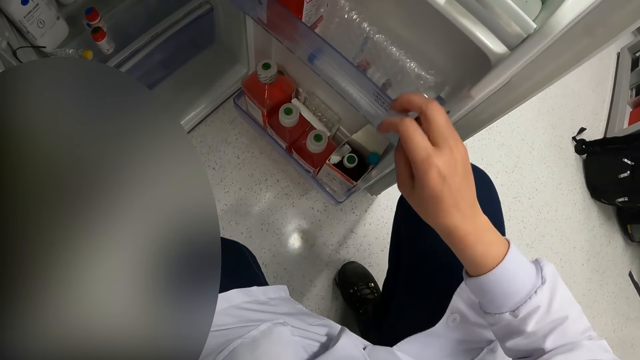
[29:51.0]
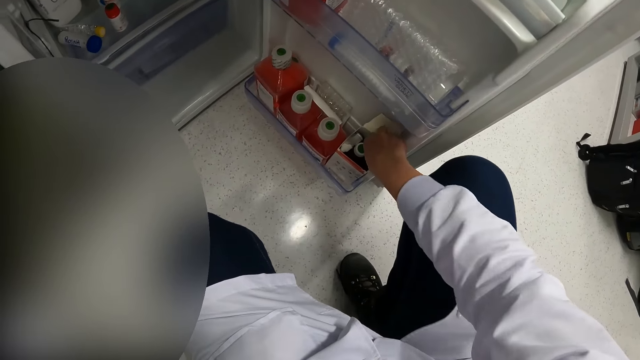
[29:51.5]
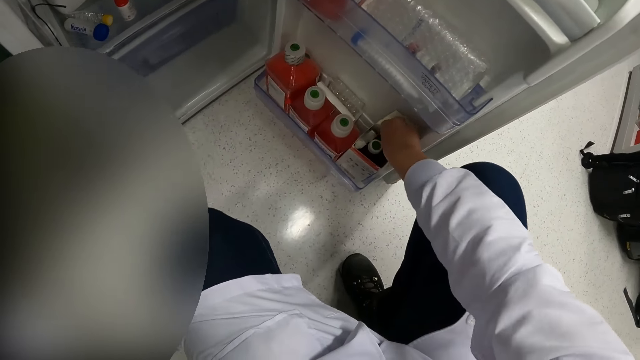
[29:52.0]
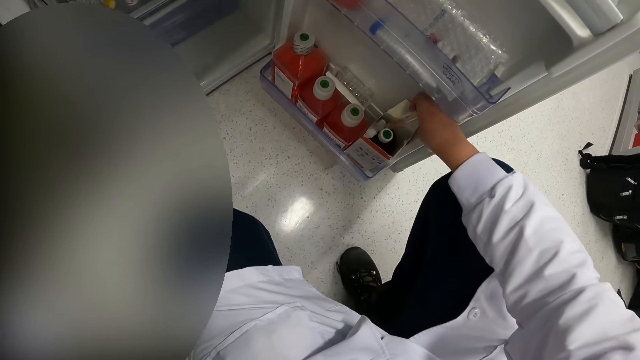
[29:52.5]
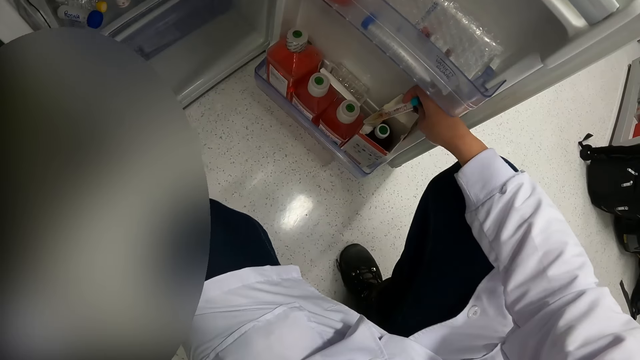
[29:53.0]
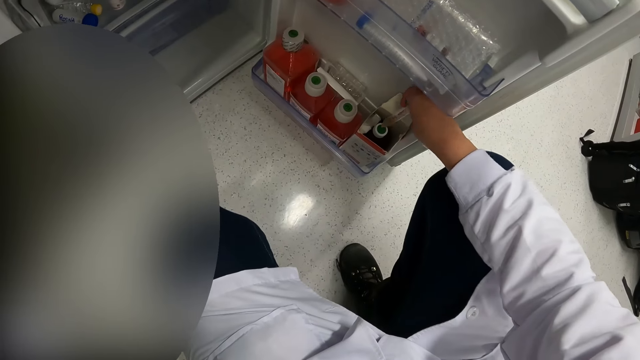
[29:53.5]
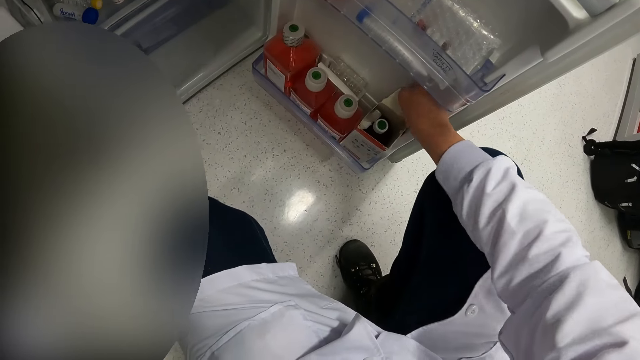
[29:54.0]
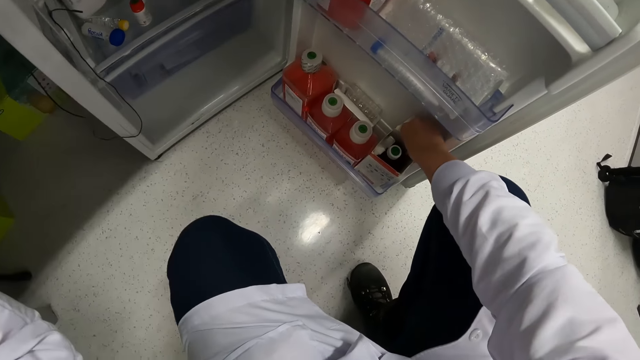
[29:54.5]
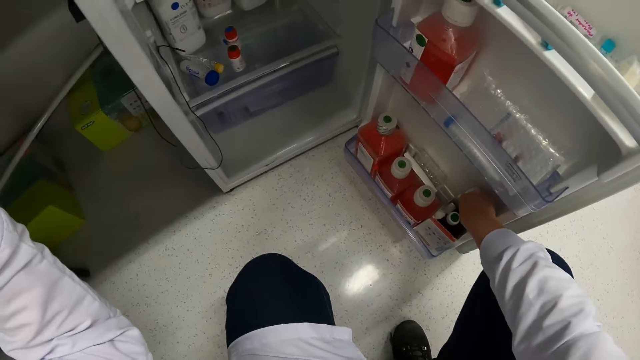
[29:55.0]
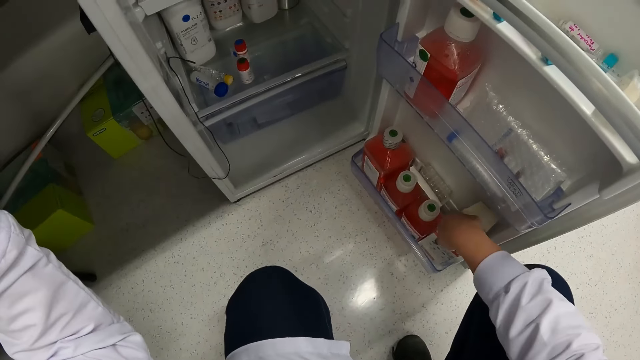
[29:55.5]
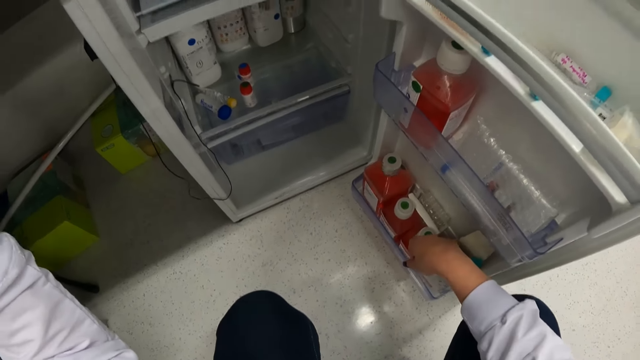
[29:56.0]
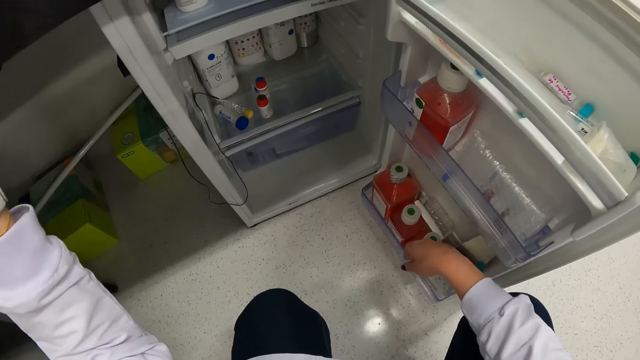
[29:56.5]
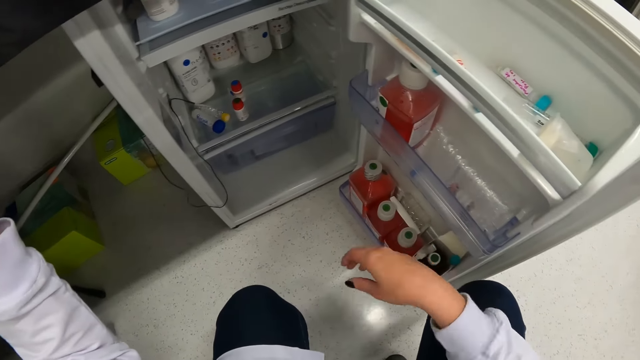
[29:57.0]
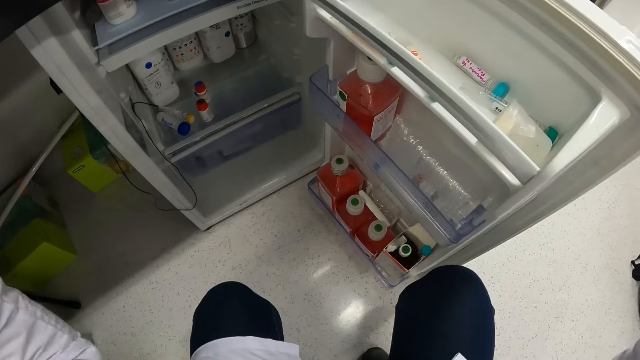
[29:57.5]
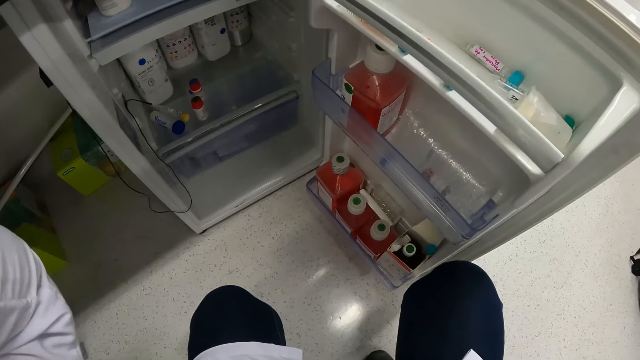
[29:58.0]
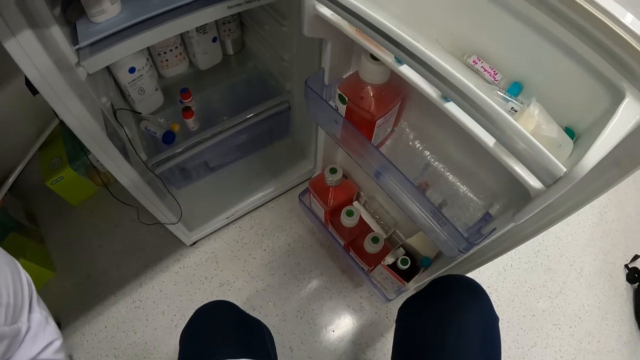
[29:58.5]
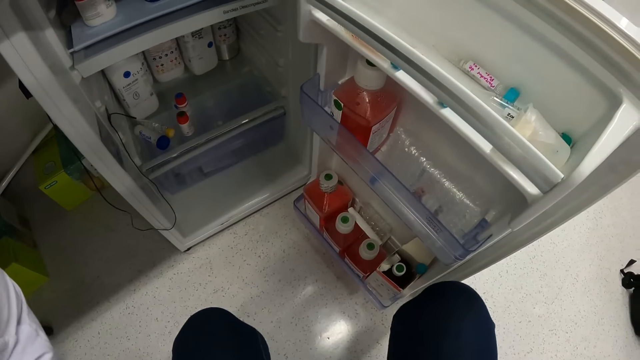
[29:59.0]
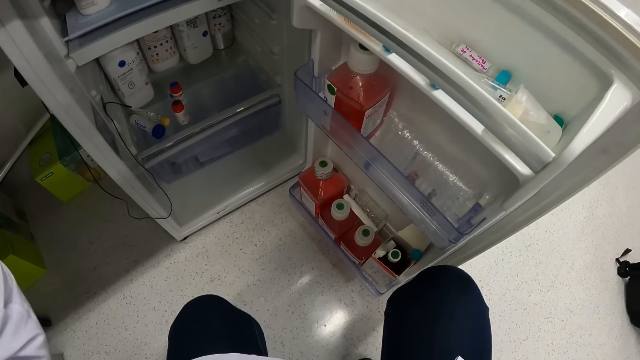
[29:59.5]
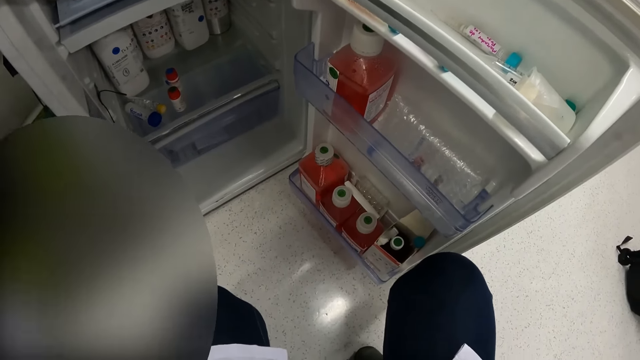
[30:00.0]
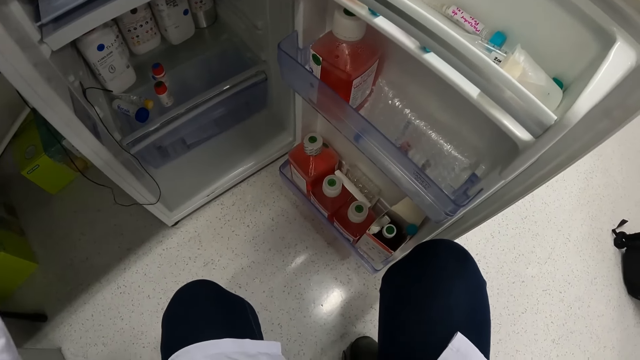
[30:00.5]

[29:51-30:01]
The camera wearer looks inside the cabinet. They pick a test tube in the fridge. They put the test tube in the fridge. They look in the fridge. They adjust a camera.

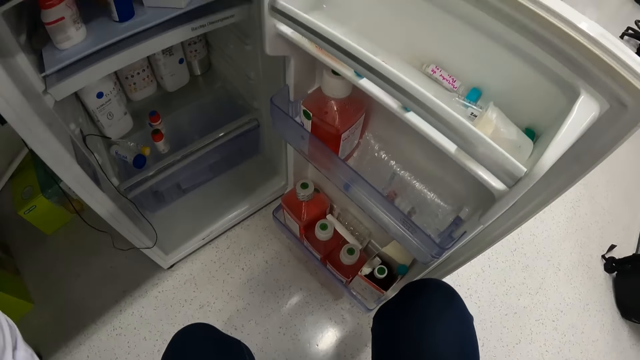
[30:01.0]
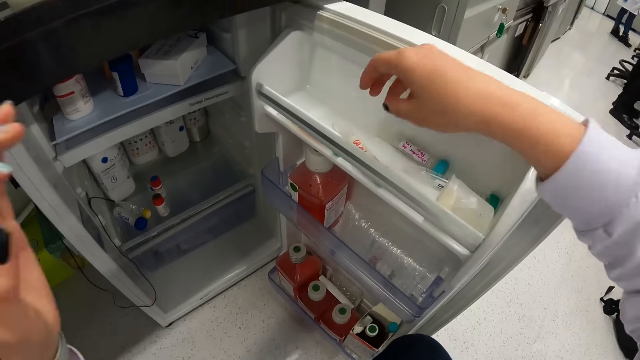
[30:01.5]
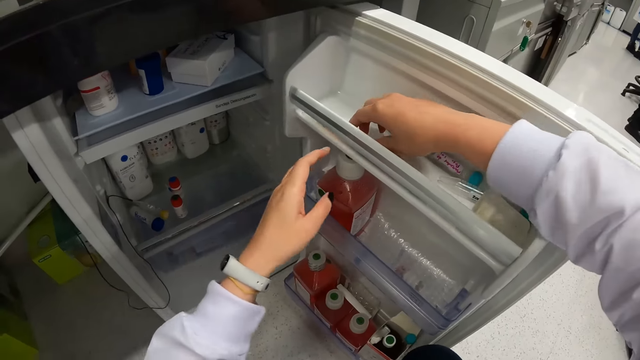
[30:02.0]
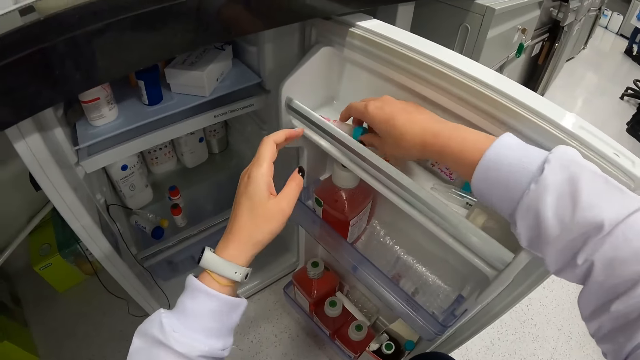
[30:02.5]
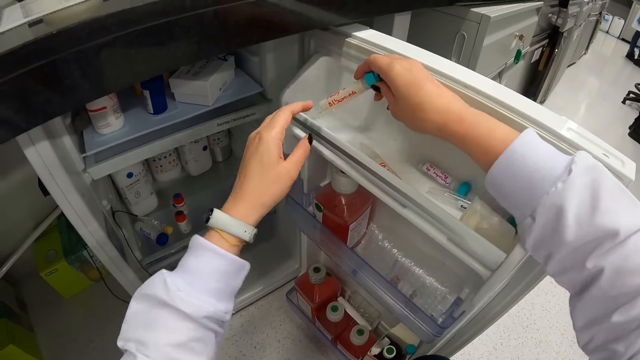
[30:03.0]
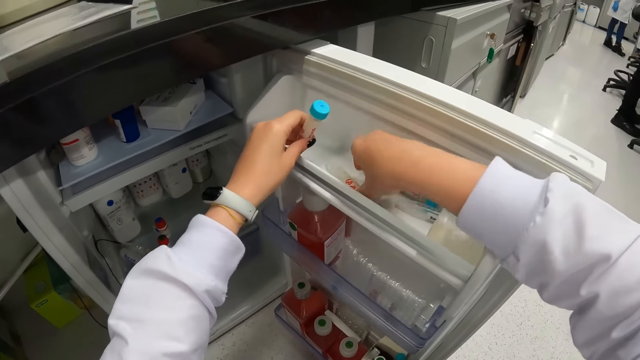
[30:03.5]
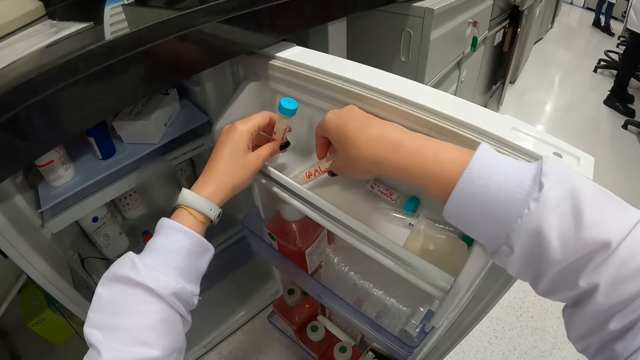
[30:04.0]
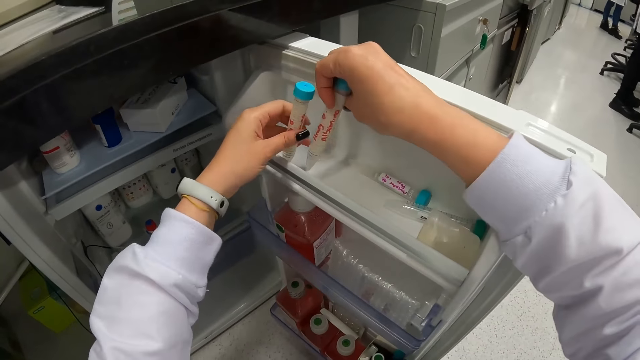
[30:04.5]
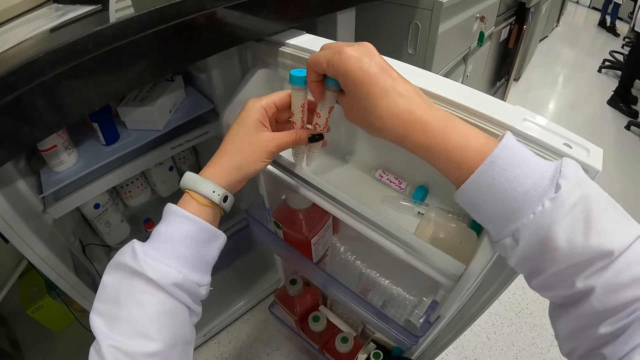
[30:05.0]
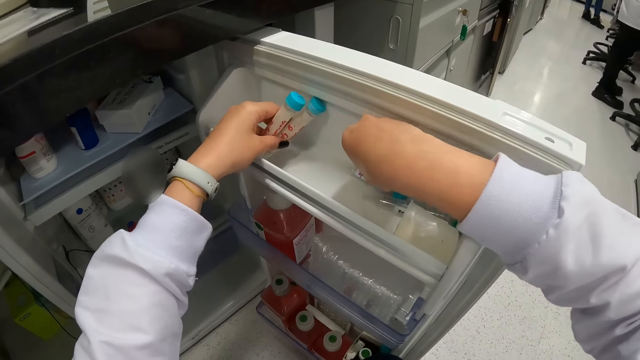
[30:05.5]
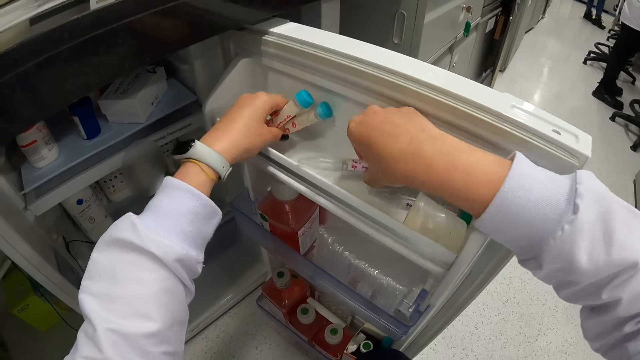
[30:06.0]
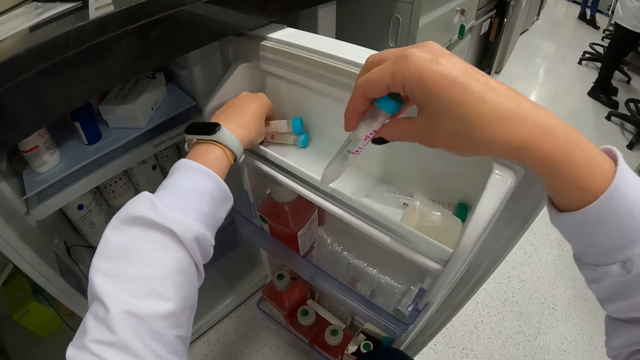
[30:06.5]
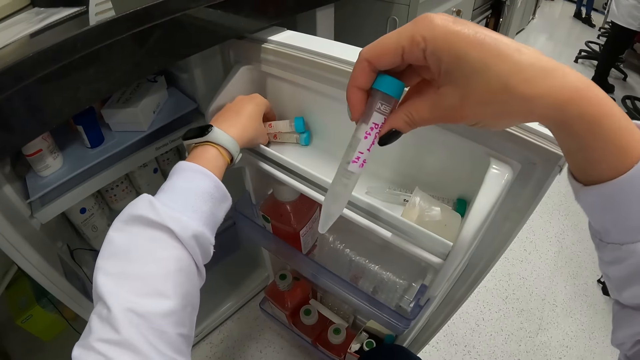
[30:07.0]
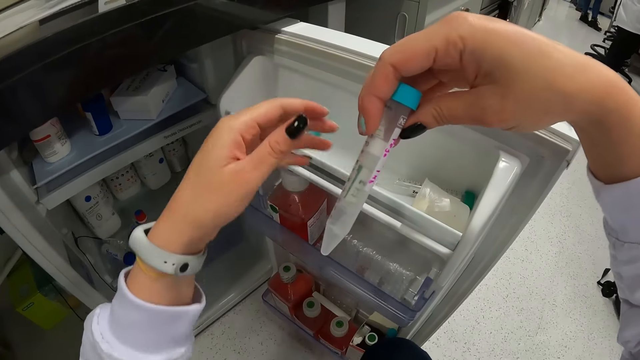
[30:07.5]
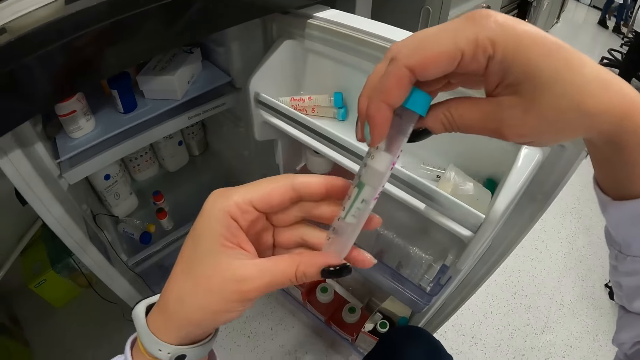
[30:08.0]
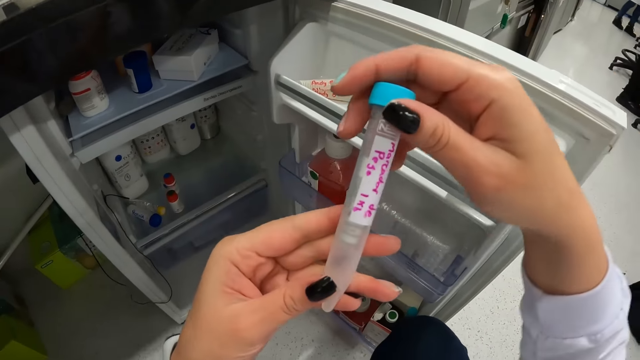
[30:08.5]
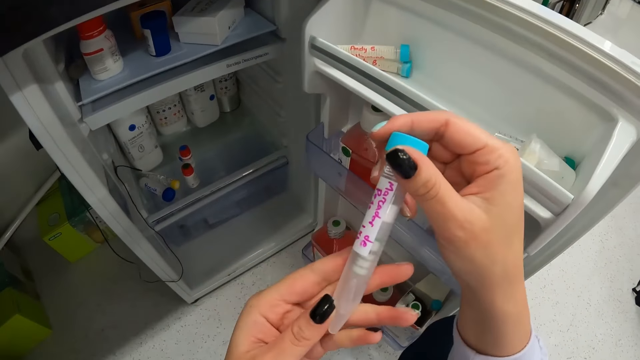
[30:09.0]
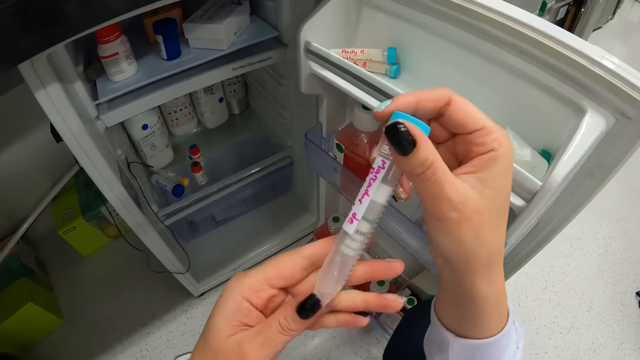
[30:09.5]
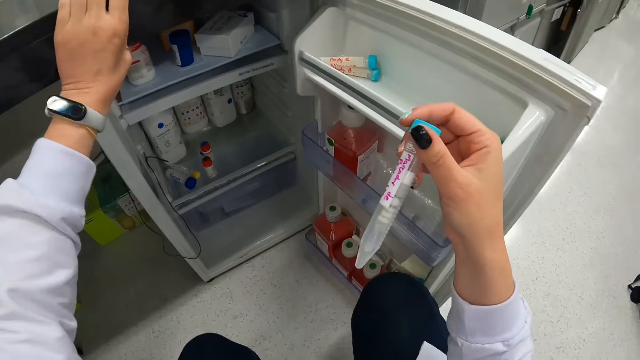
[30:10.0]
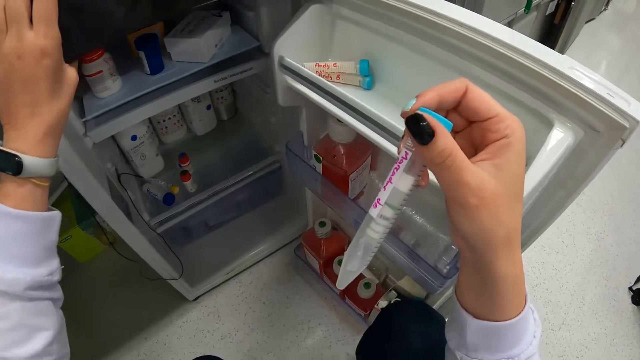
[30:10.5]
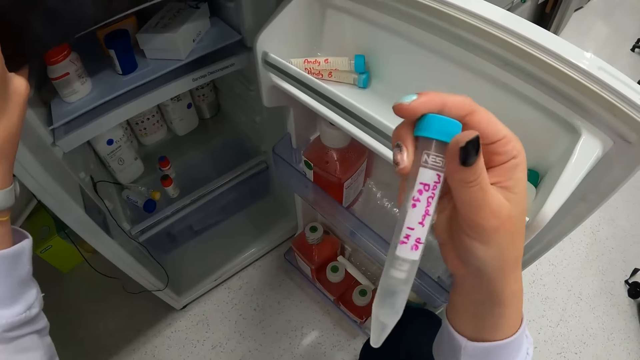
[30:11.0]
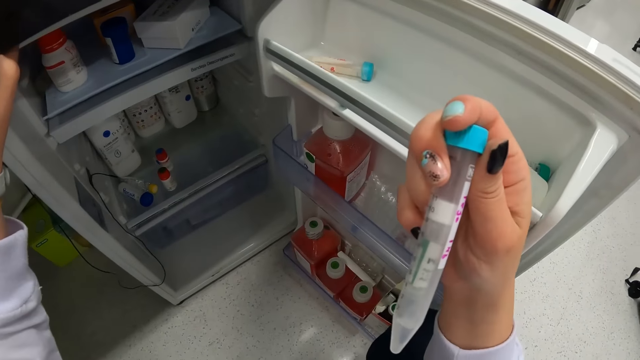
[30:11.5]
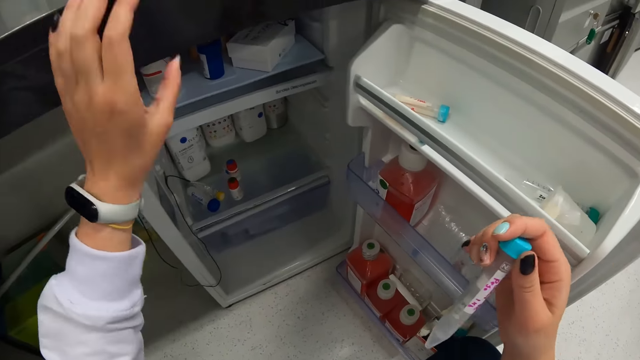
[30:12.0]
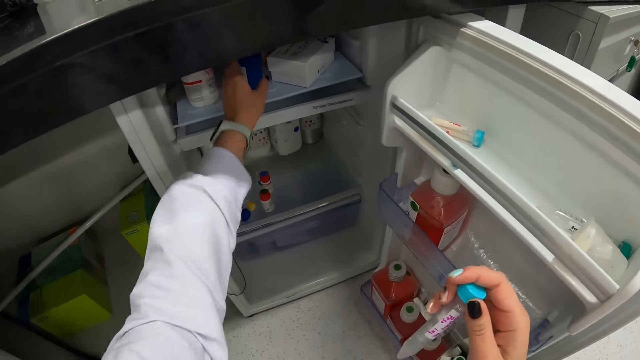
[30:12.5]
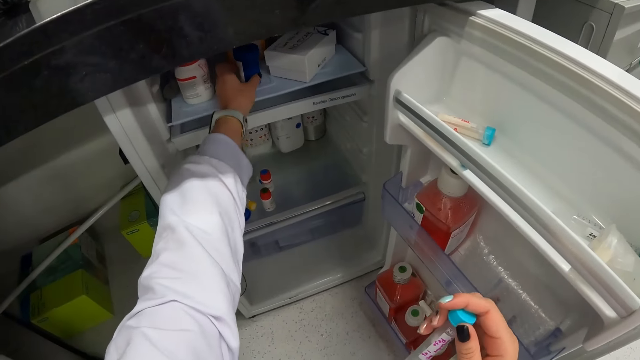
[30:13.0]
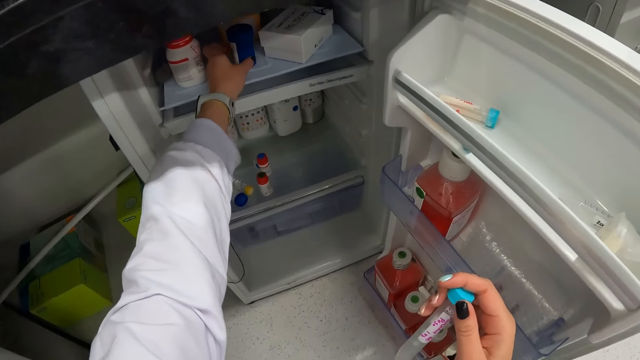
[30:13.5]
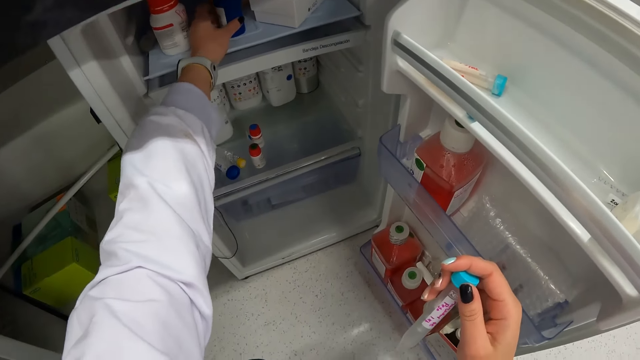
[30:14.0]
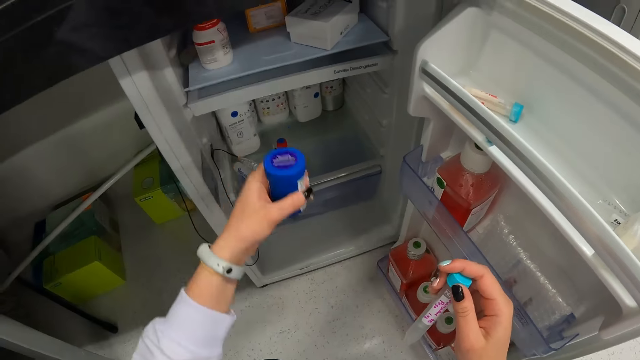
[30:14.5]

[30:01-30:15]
The camera wearer picks a test tube in the fridge. They hold the test tube. They pick a test tube in the fridge repeatedly. They put test tubes in the fridge. They read on the test tube. They touch the fridge with the left hand. They read on the test tube. They pick a container in the fridge.
